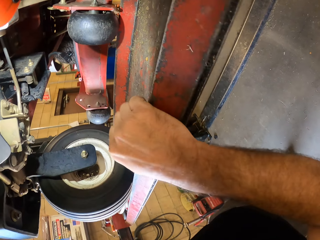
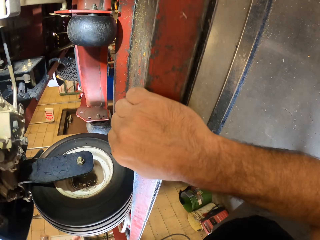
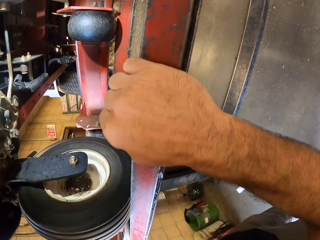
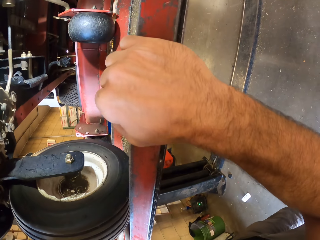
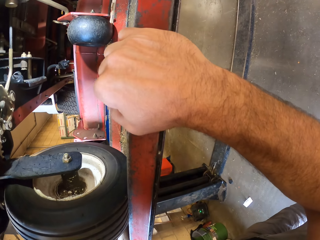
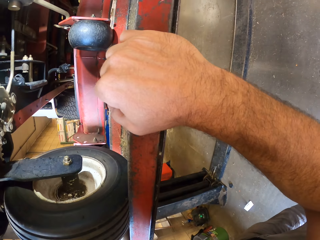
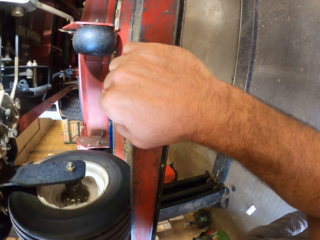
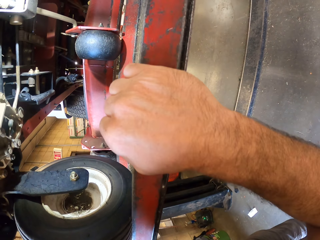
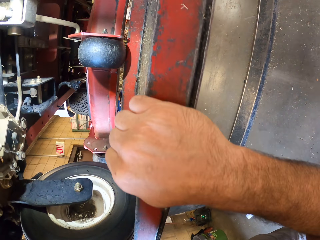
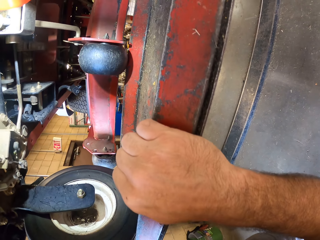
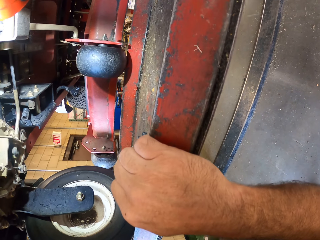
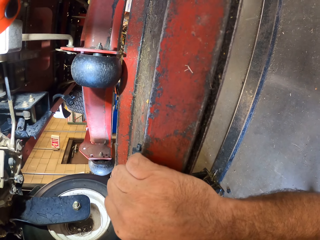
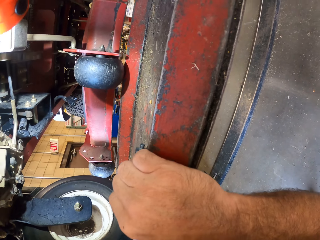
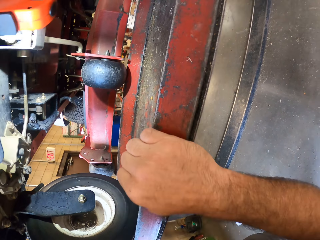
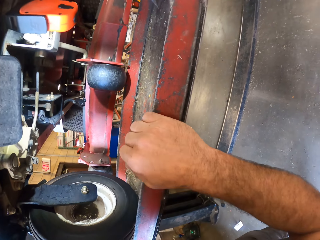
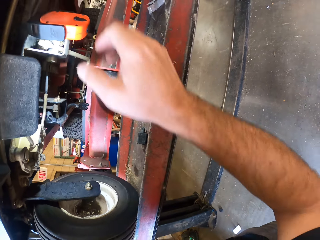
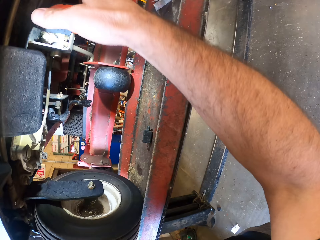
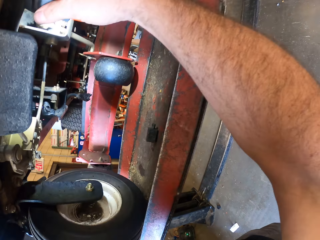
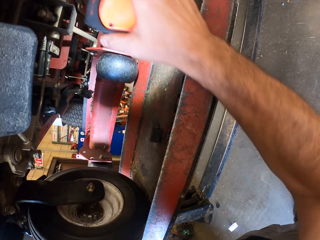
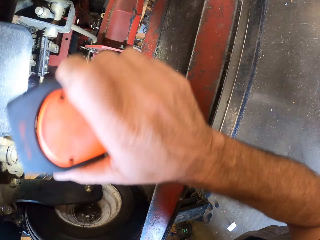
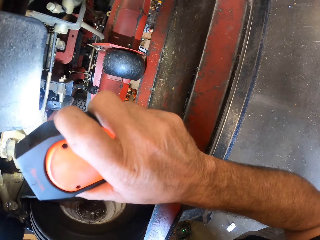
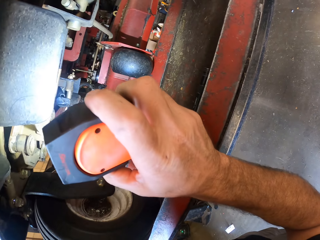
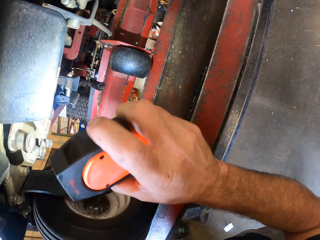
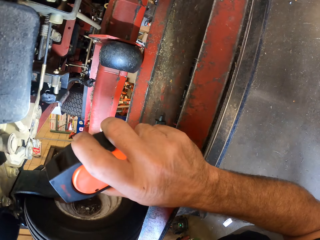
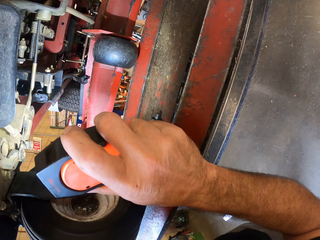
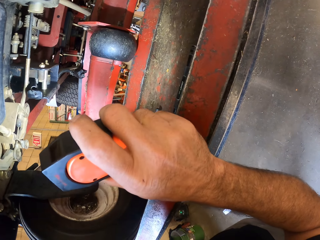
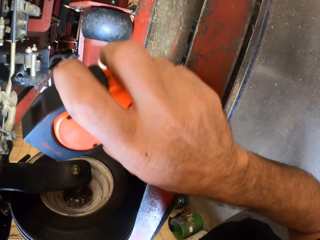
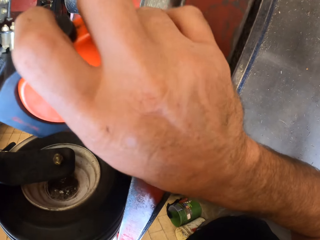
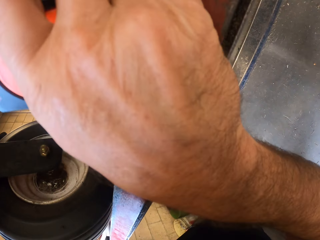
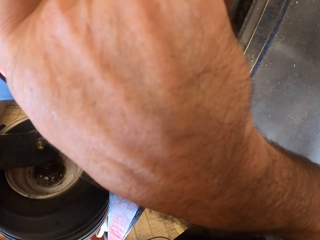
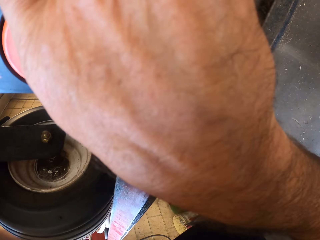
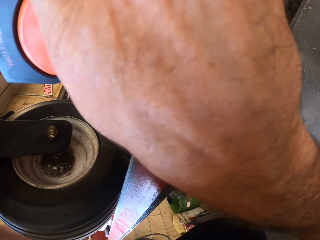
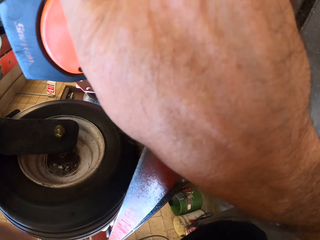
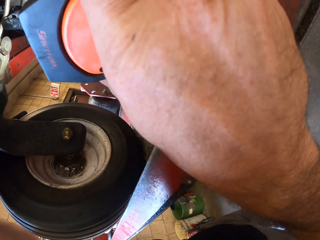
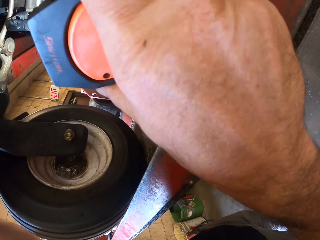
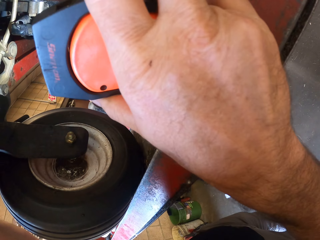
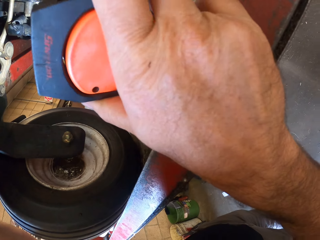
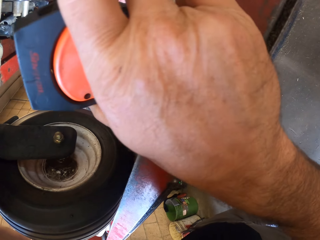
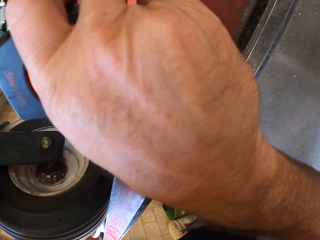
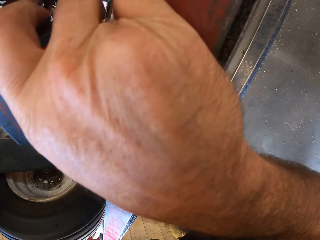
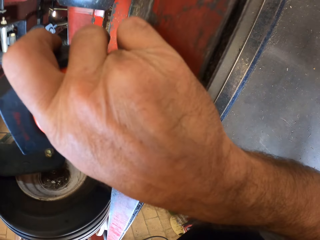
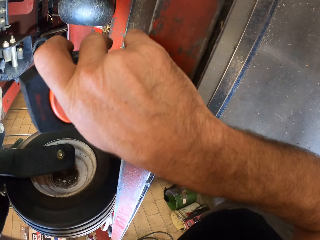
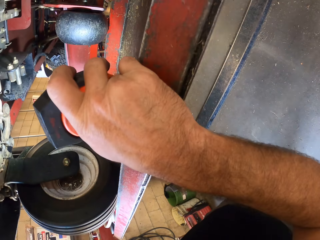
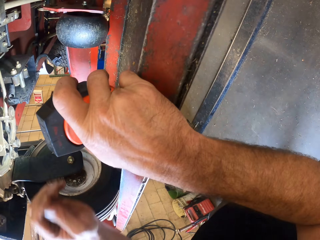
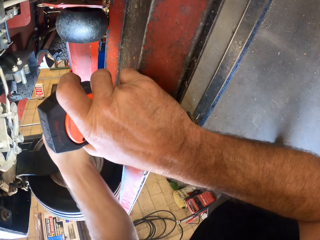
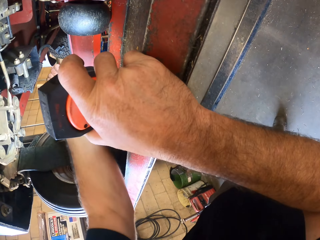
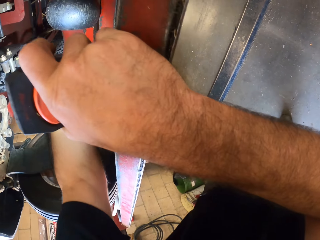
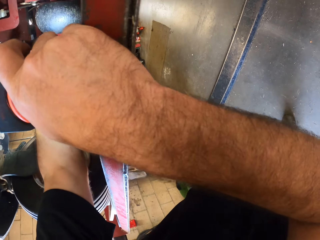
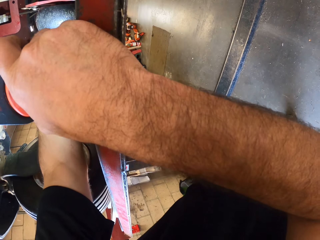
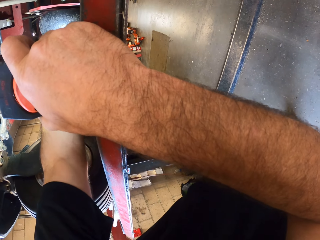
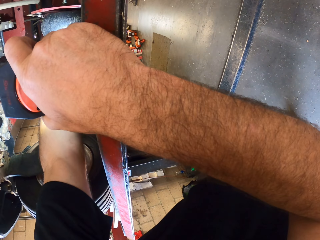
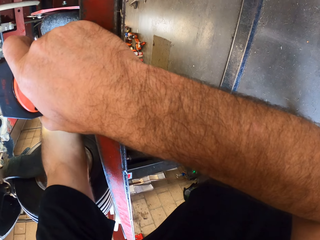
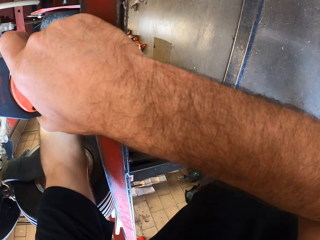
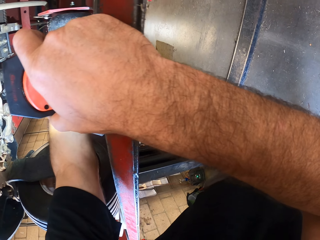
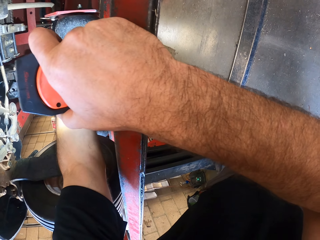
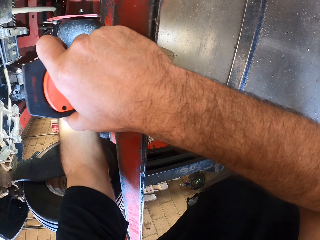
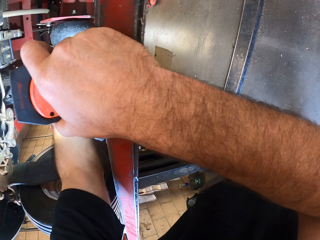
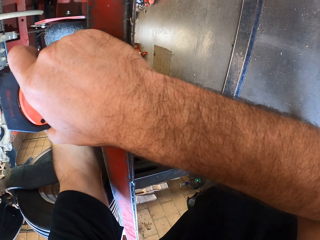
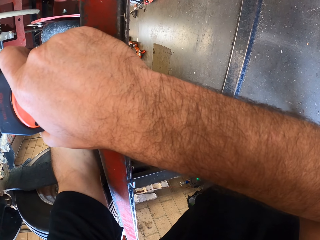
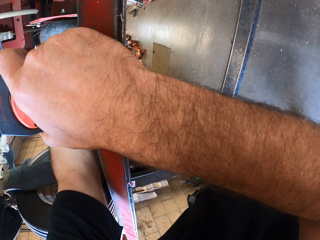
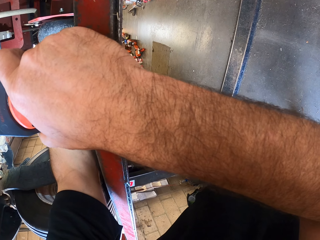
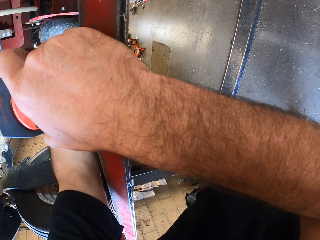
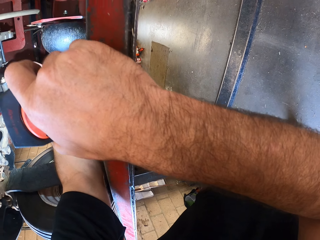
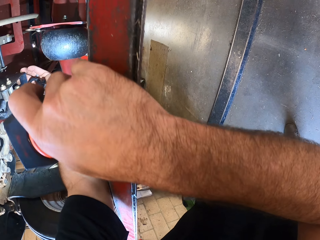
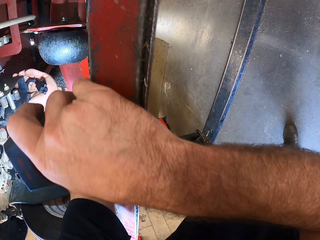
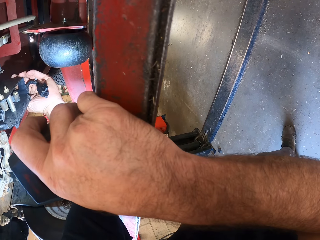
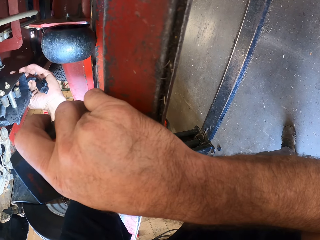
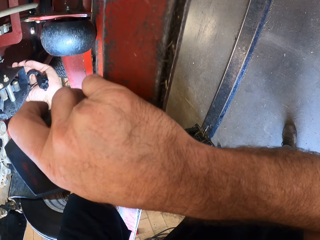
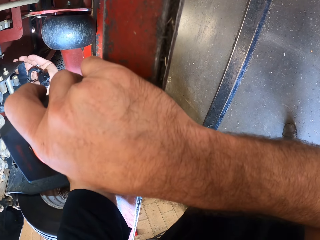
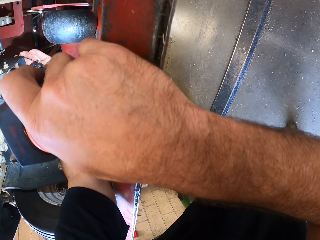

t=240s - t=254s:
The camera wearer holds the beam of the autolift with his right hand. He grabs a flashlight under the lawn mower with his right hand. He fixes an indicator under the lawn mower. He checks under the lawn mower with his left hand.

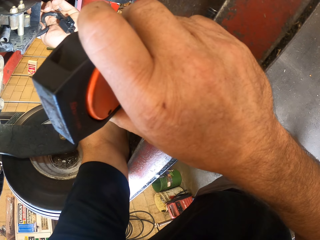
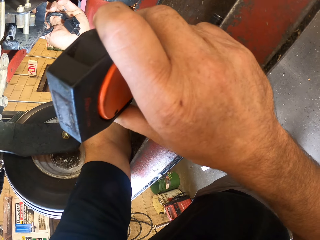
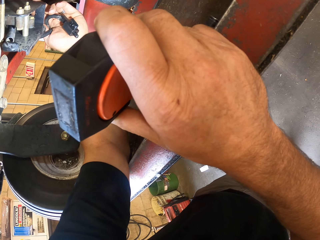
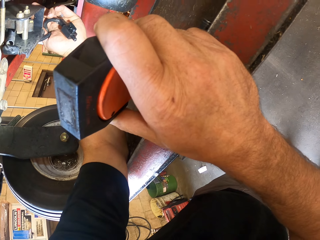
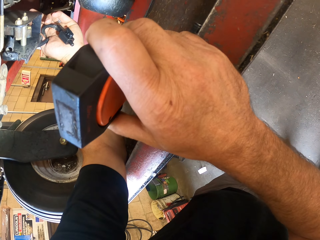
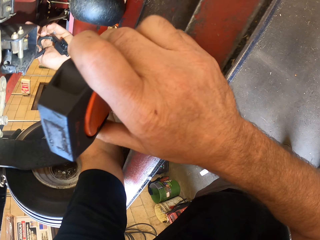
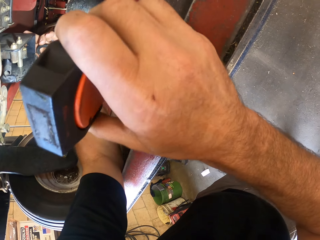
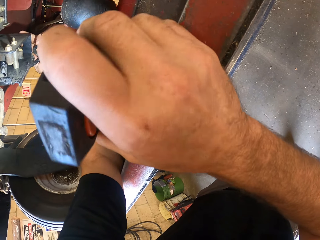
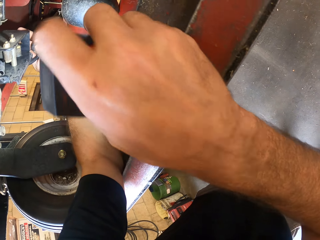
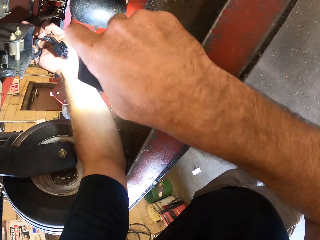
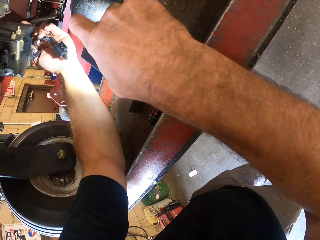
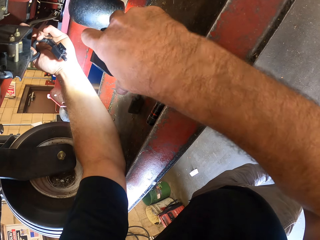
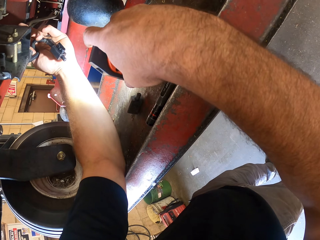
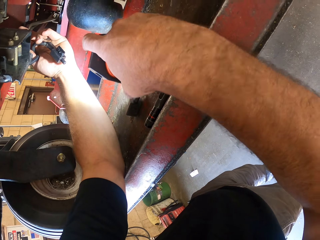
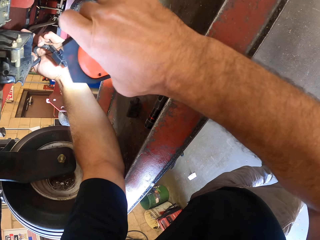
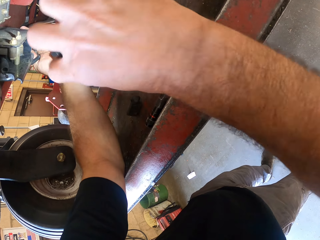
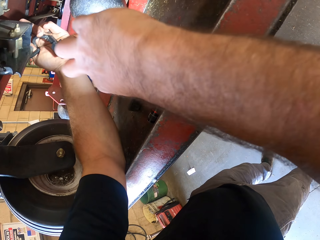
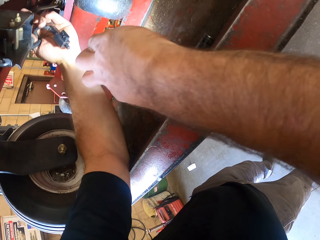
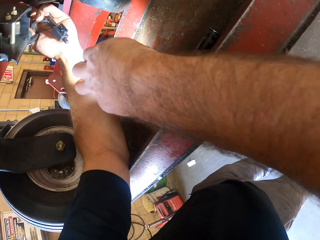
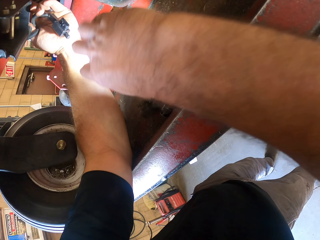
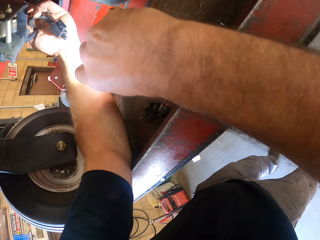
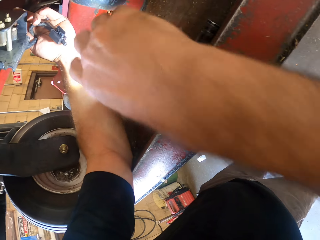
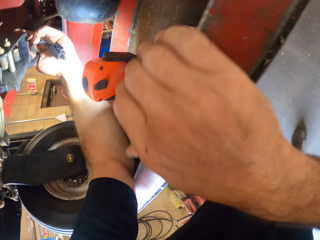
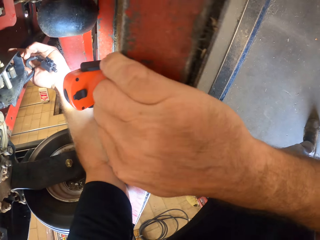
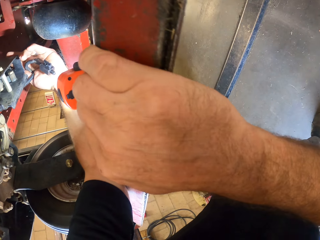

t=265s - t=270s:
The camera wearer drops the flashlight on the beam of the autolift.

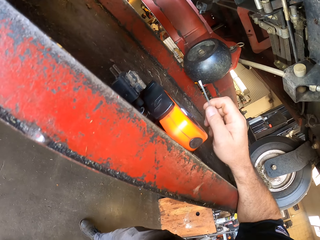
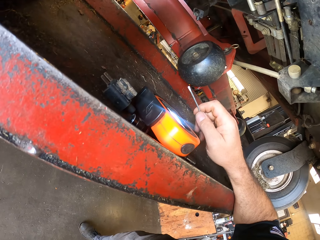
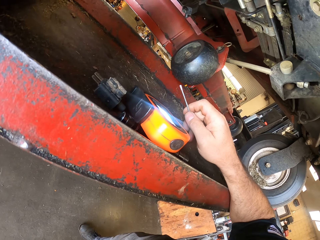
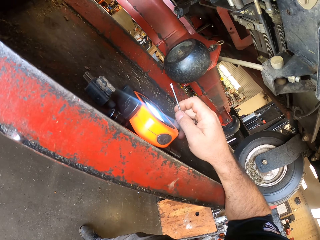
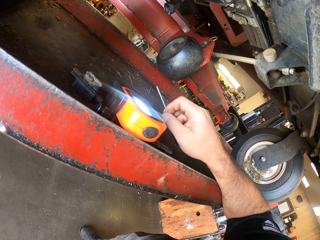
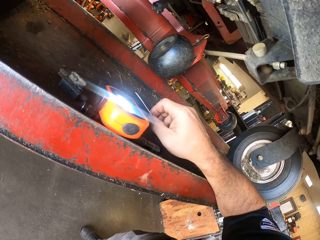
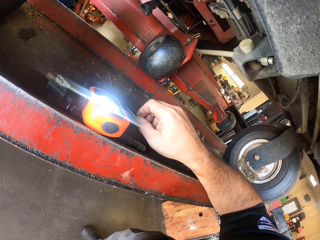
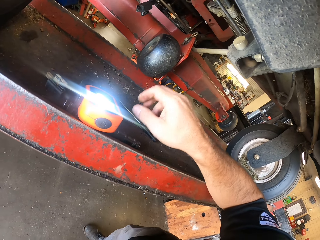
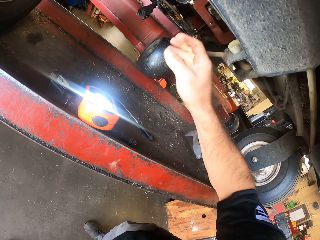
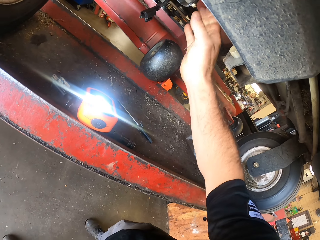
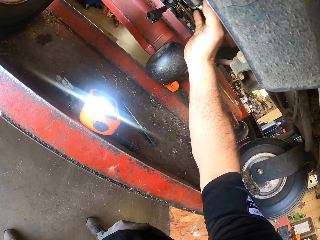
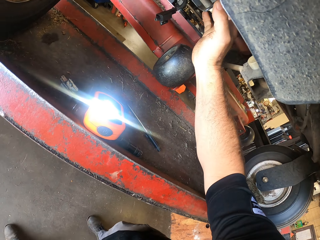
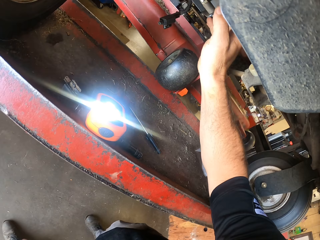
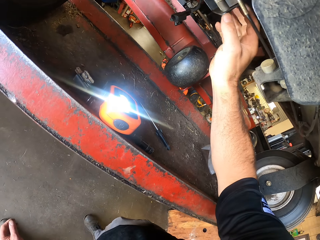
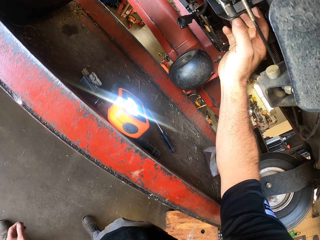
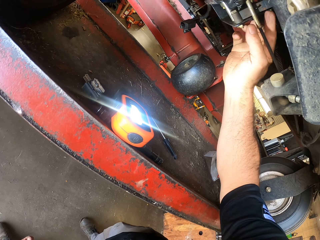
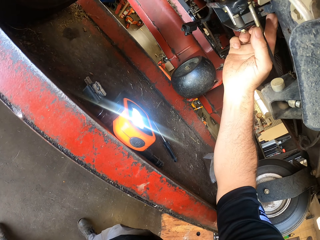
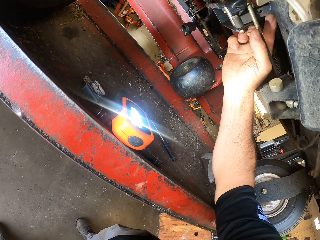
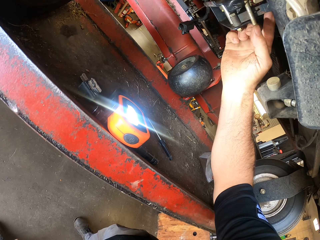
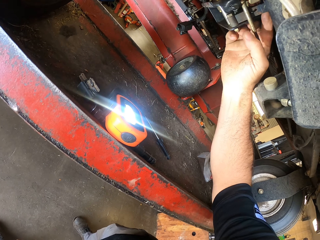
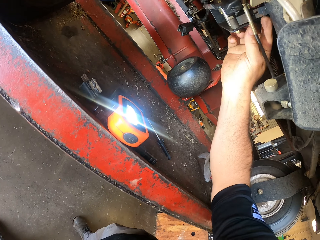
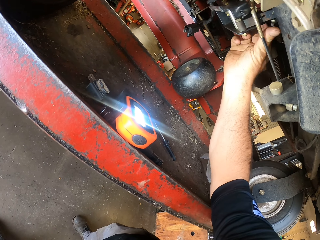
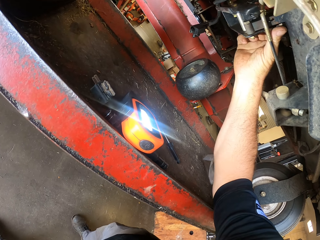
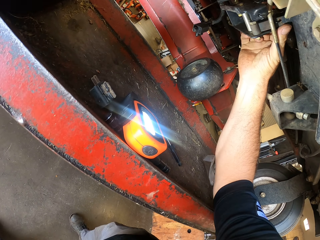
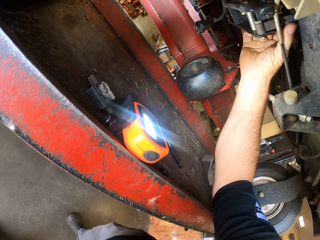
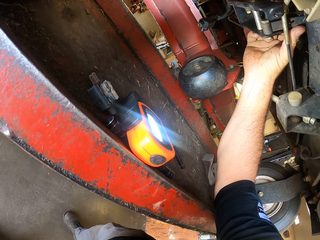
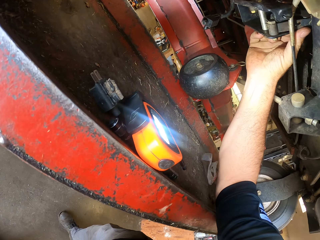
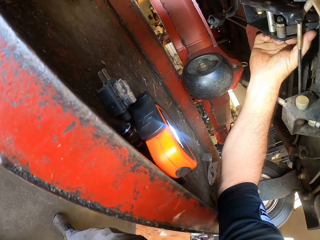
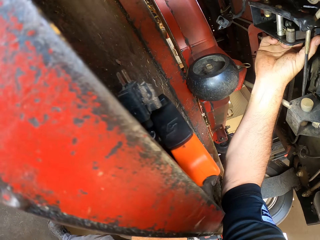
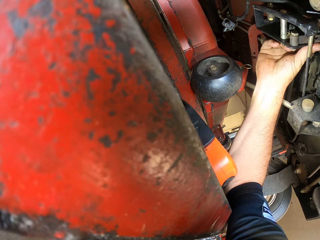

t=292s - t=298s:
The camera wearer drops the screwdriver on the beam of the autolift. He checks under the lawn mower with his right hand. He loosens the bolt with his hand.
